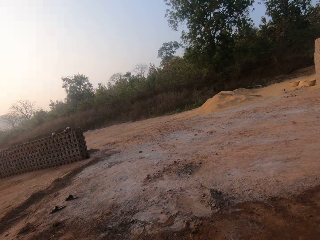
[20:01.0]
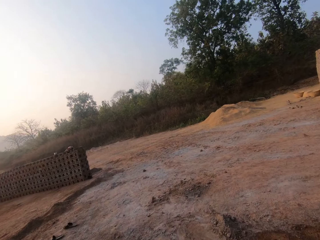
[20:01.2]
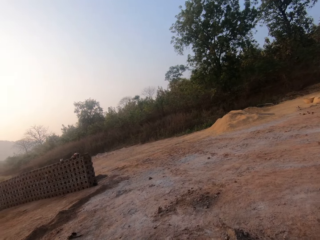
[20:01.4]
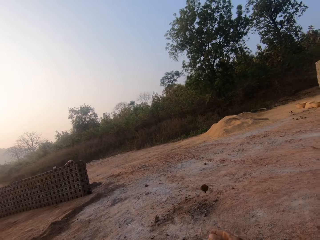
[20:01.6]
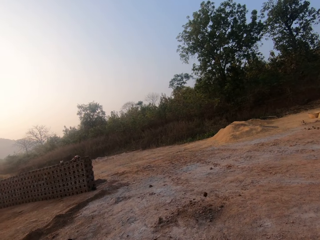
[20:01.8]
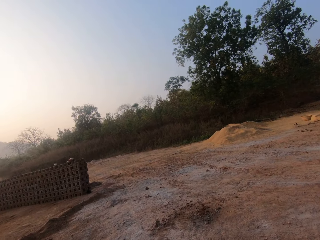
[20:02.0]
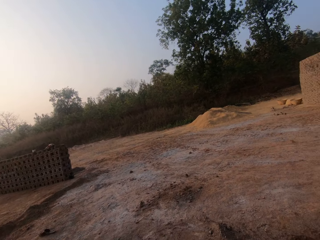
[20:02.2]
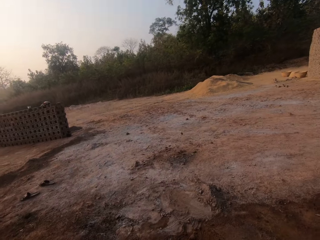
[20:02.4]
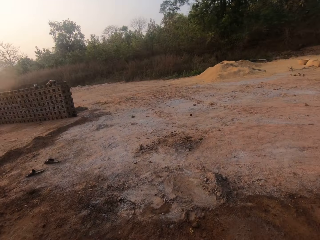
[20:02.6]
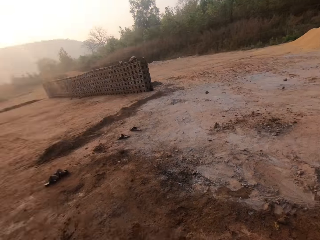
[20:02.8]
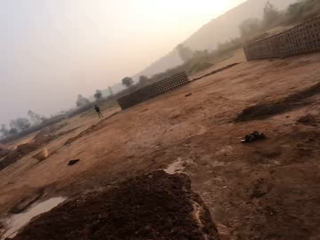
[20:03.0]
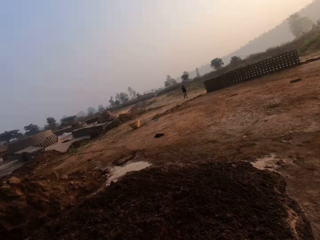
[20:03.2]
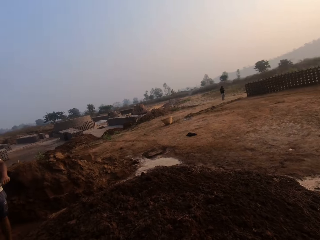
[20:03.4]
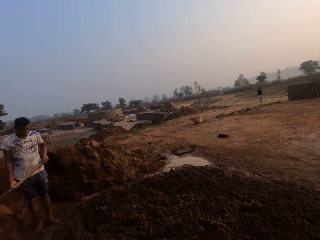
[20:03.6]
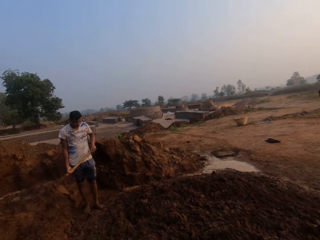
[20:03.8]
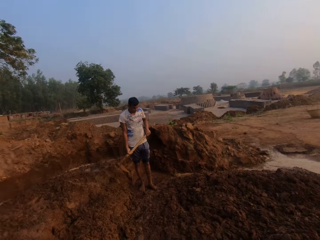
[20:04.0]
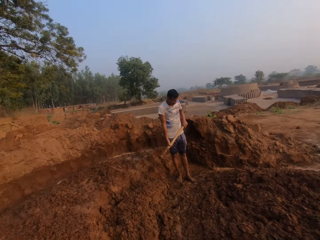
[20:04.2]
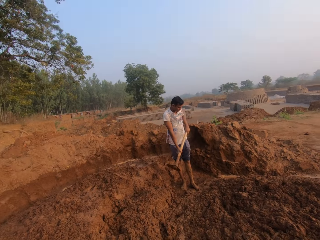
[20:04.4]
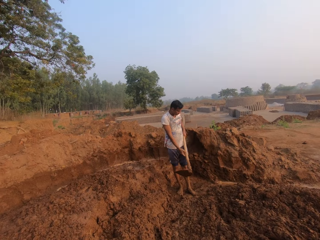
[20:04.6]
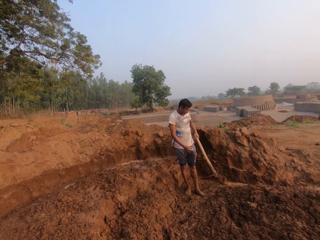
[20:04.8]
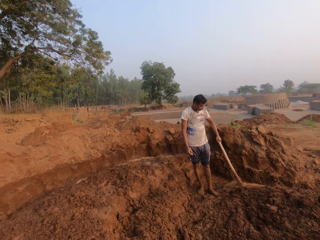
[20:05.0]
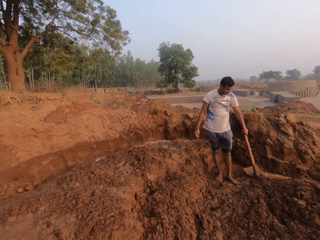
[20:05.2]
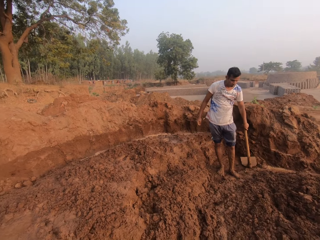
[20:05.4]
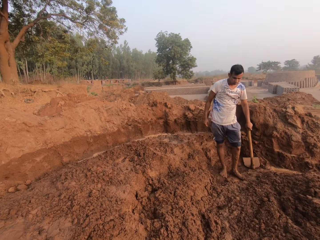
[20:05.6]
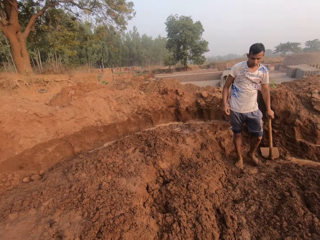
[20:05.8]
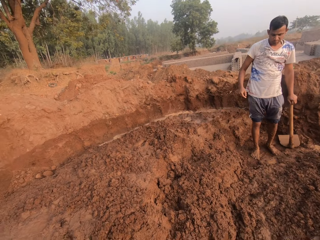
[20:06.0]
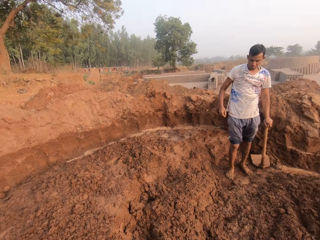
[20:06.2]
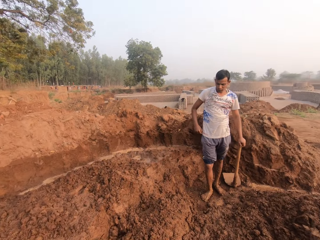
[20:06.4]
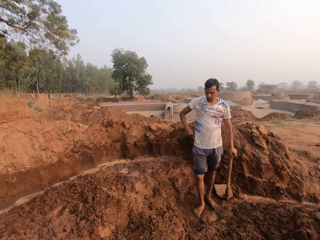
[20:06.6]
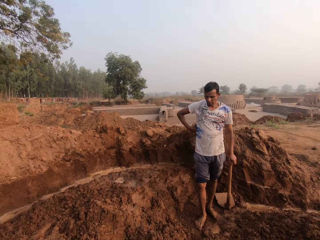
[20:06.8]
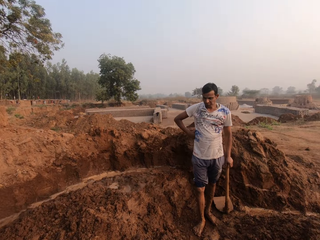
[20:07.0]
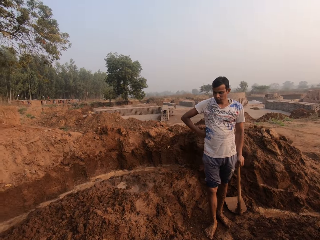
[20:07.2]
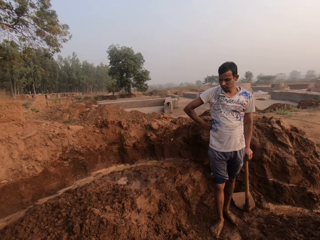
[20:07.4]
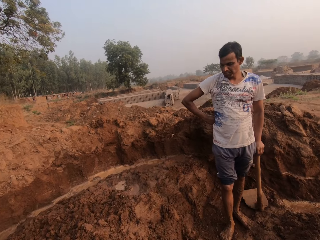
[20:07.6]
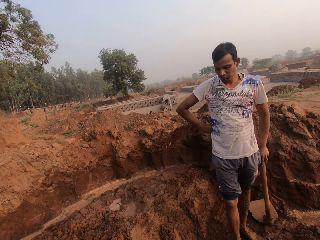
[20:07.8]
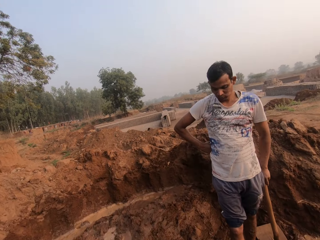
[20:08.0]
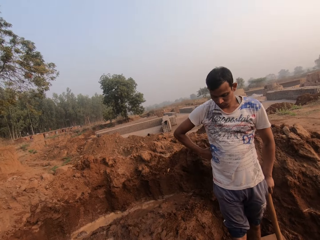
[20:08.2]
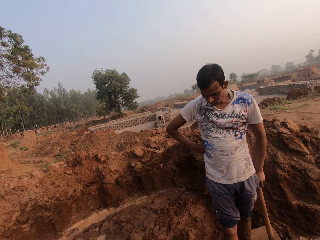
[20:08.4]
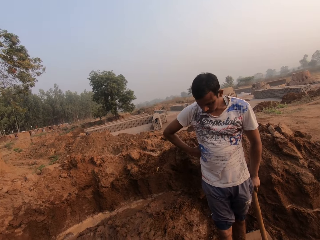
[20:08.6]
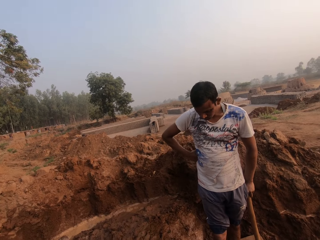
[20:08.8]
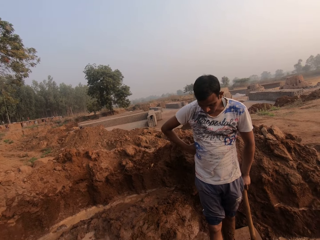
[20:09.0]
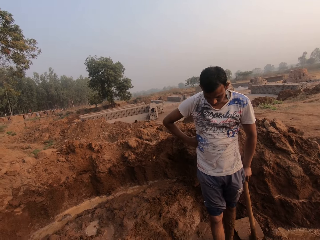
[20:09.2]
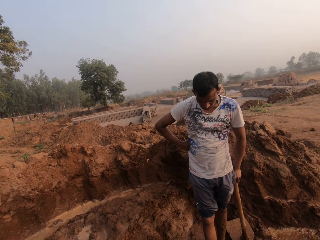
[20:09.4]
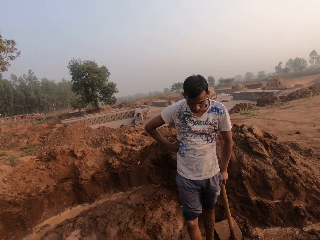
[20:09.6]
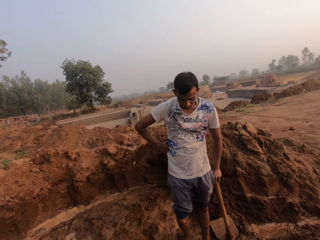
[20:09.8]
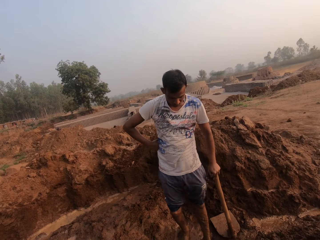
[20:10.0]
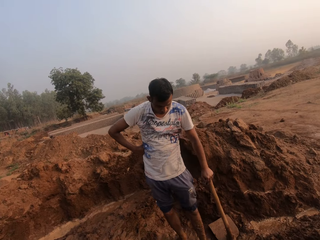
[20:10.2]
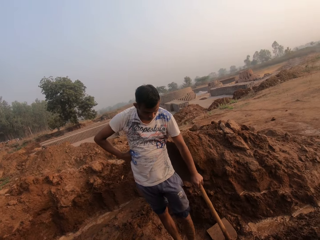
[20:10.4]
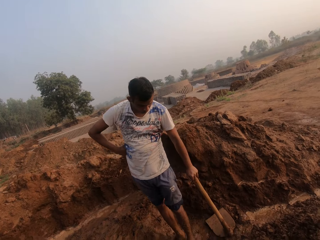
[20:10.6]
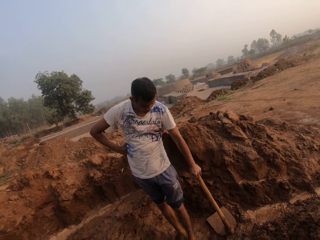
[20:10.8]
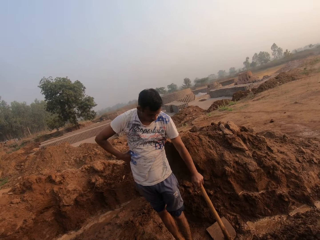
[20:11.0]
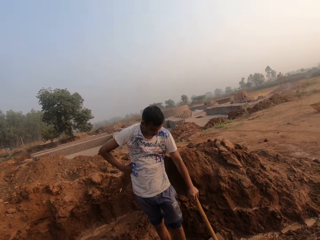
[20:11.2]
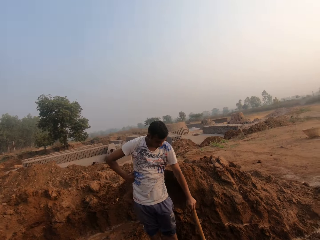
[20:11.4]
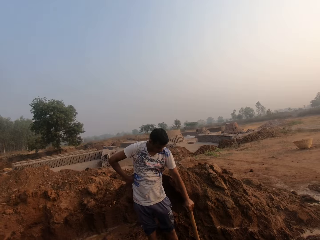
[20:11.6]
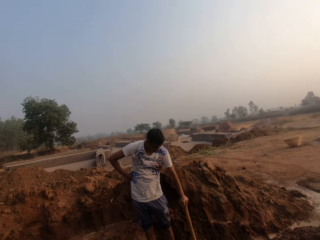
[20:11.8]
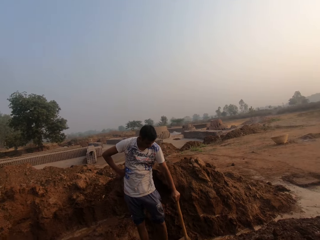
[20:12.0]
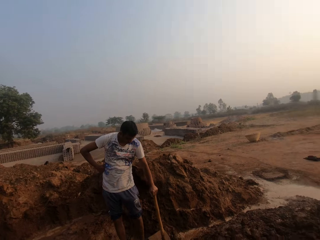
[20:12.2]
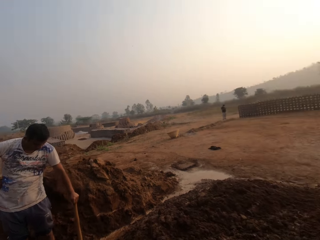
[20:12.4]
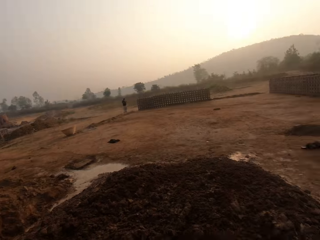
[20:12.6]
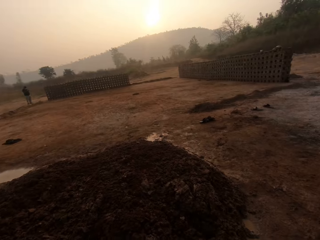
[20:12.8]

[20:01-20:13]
The camera wearer throws a stone on the ground with his right hand. The man holds the hoe with his hands. The camera wearer walks towards the man. He pours water from a pail in his hands on the ground.

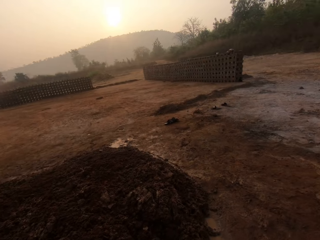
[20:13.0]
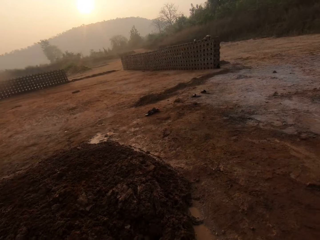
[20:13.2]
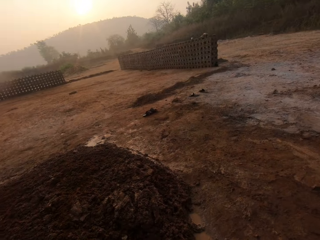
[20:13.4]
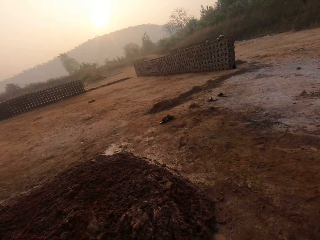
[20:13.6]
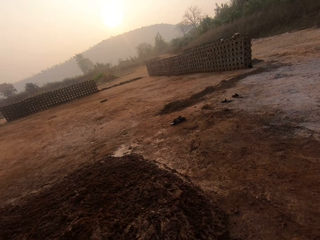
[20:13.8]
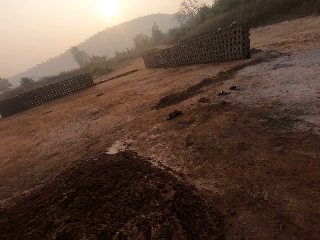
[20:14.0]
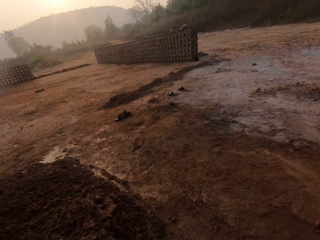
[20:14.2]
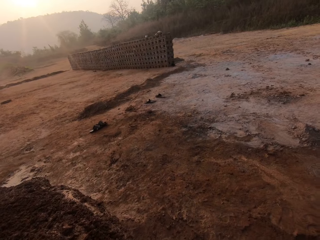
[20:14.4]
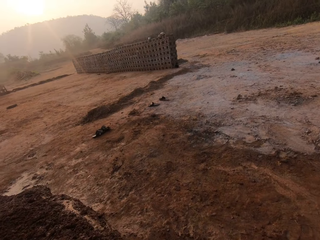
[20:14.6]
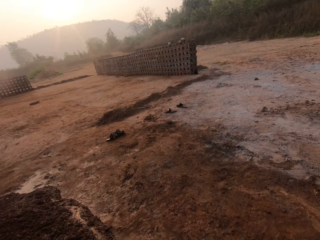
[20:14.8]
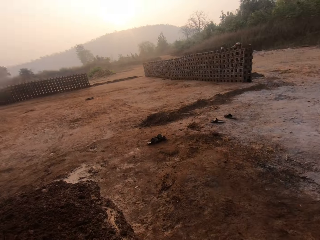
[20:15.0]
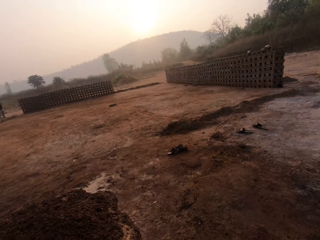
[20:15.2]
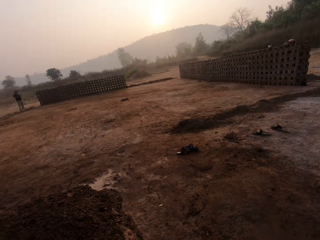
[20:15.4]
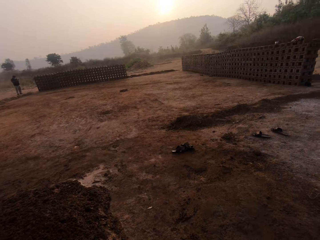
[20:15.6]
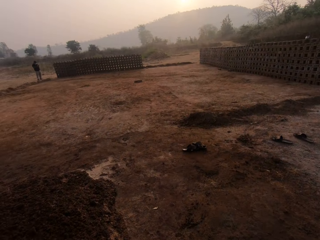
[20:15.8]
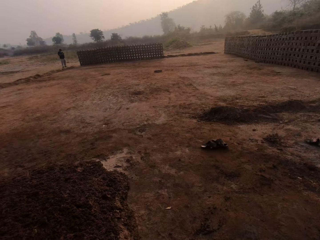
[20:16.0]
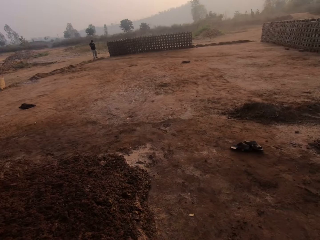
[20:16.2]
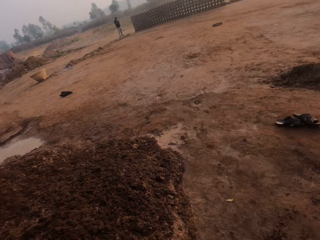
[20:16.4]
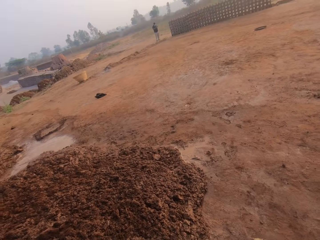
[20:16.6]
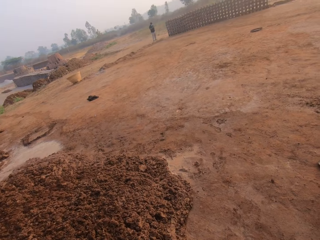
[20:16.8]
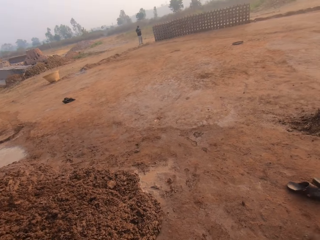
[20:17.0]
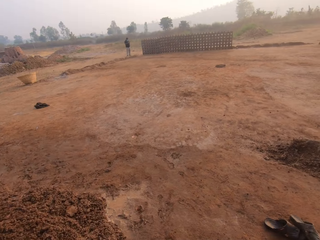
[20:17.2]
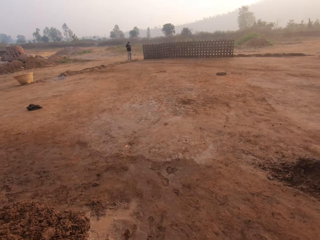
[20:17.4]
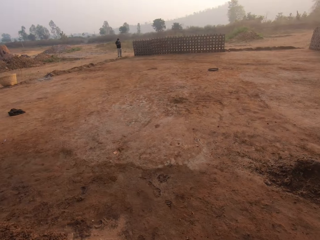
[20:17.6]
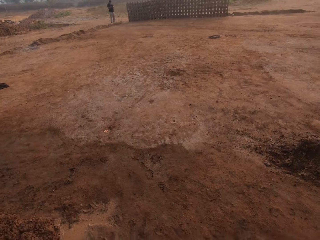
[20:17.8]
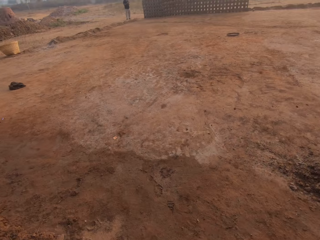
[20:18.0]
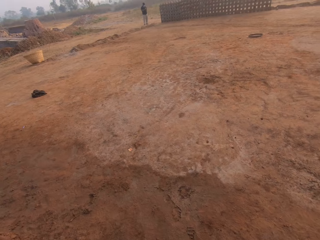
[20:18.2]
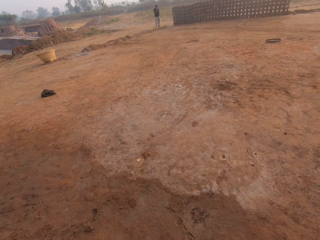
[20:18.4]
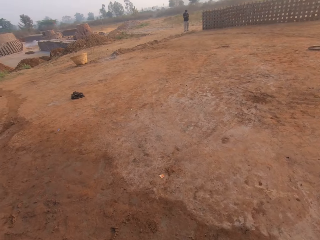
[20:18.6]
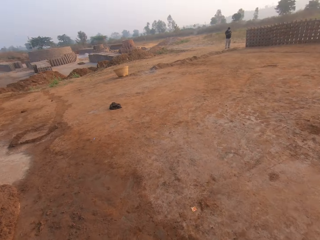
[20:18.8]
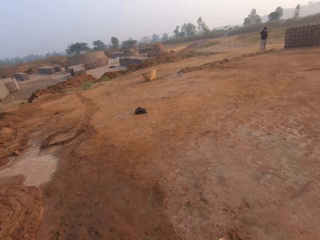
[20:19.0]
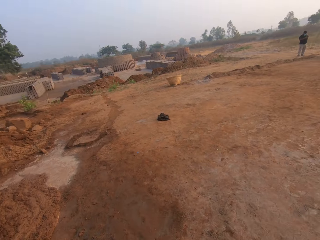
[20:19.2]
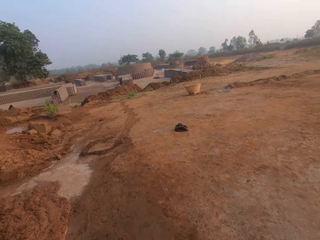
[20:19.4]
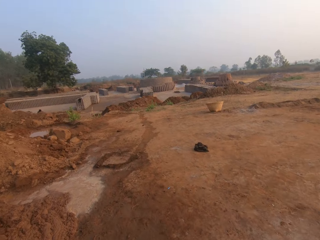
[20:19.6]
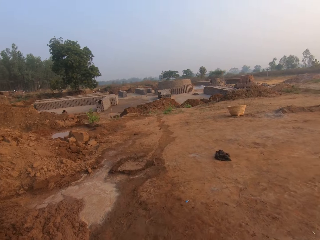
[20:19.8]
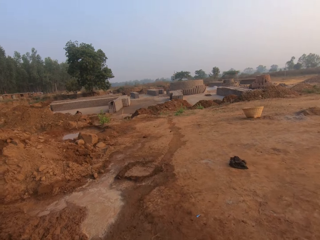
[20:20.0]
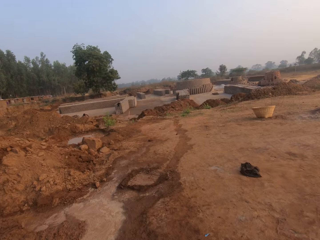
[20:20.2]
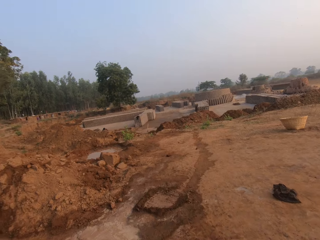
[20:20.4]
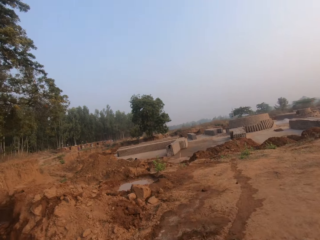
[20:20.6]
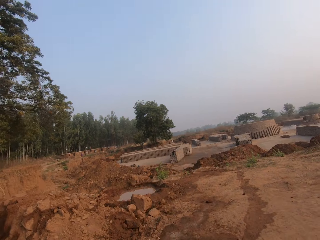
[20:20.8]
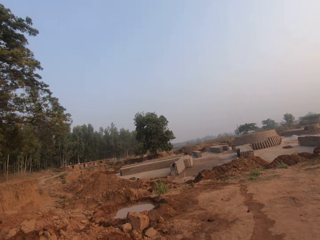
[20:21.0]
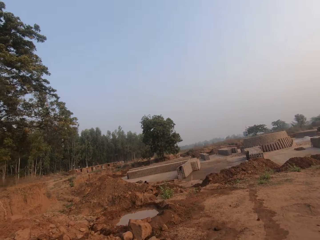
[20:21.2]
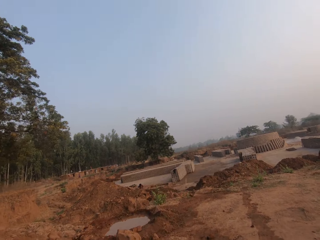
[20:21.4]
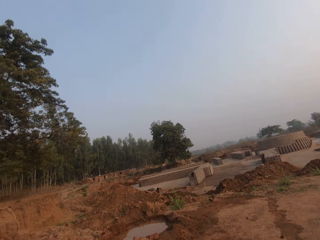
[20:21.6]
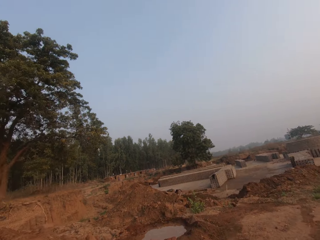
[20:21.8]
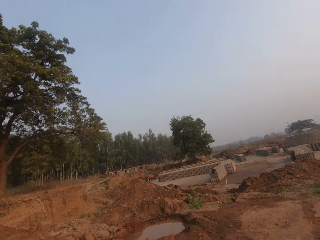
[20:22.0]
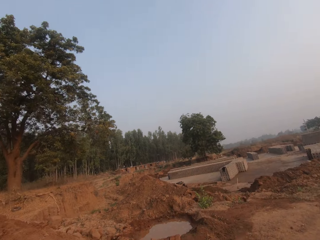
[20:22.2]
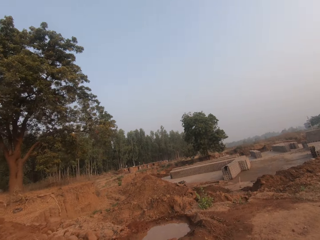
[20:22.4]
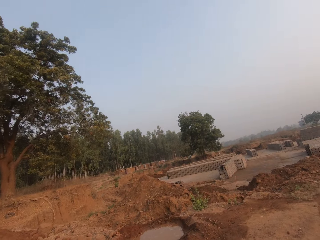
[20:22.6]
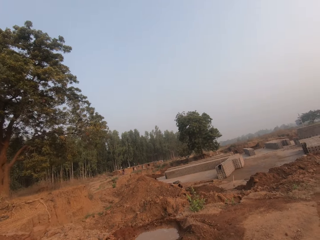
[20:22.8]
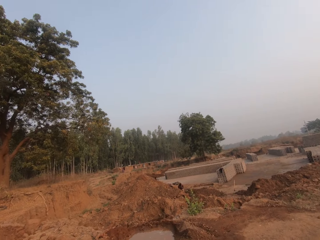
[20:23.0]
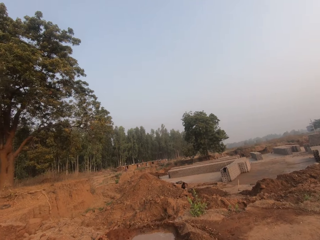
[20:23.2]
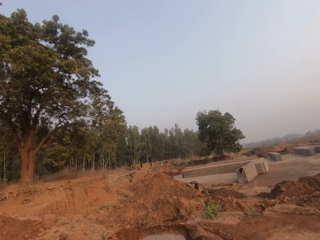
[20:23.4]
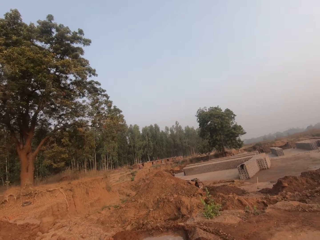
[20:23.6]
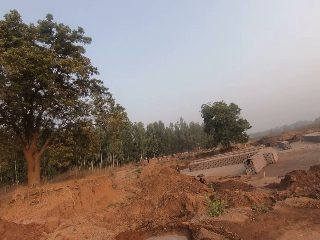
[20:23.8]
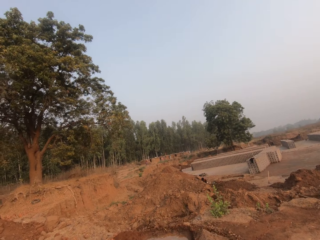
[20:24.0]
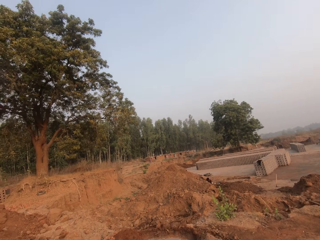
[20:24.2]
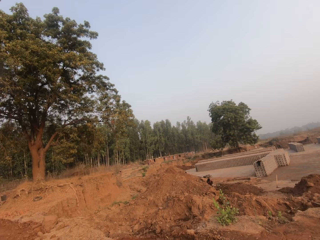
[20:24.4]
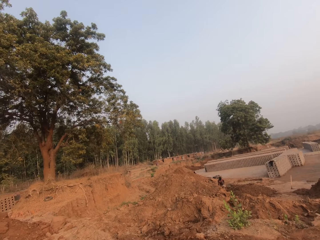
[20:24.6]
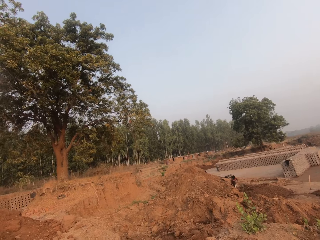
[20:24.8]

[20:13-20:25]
The camera wearer walks towards a heap of sand with water.
